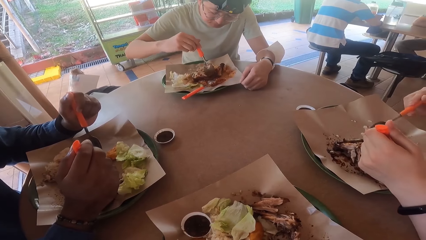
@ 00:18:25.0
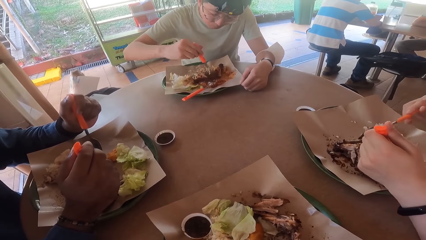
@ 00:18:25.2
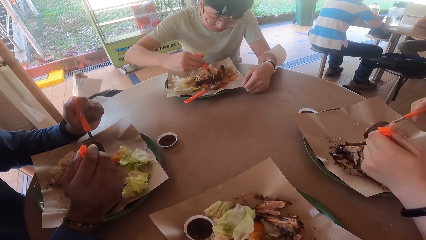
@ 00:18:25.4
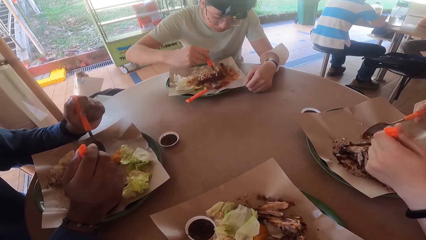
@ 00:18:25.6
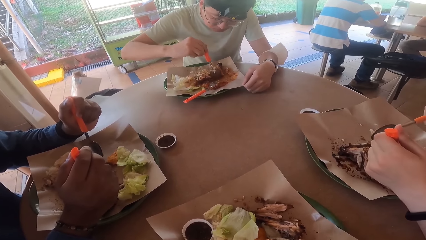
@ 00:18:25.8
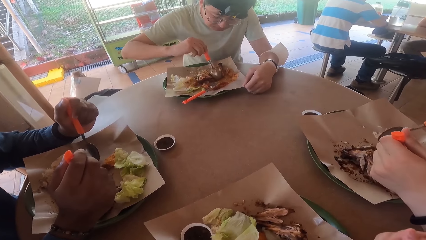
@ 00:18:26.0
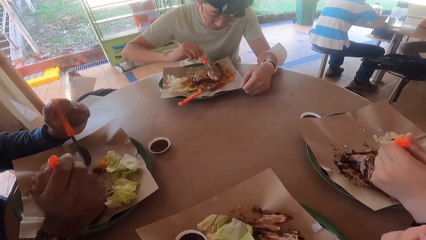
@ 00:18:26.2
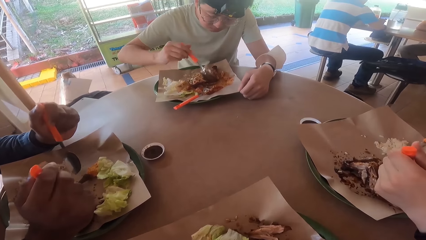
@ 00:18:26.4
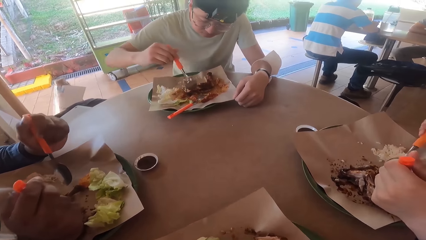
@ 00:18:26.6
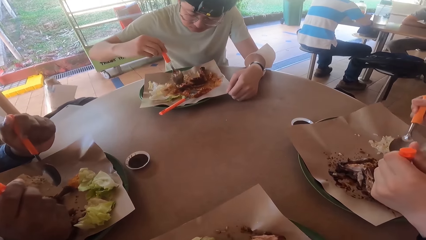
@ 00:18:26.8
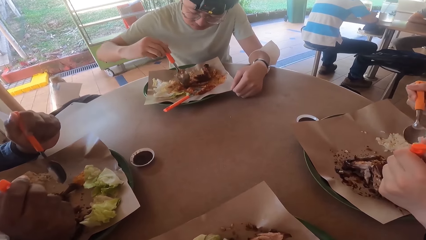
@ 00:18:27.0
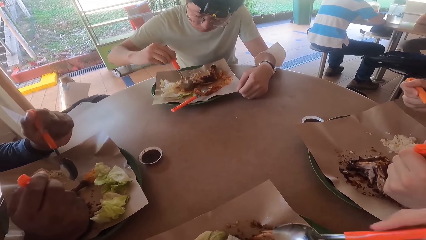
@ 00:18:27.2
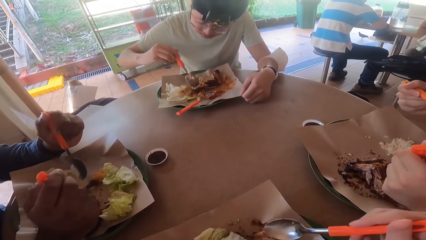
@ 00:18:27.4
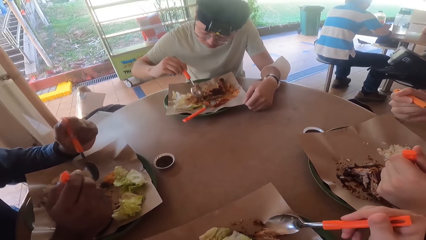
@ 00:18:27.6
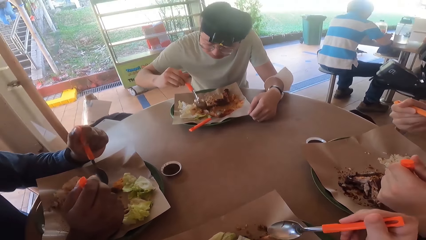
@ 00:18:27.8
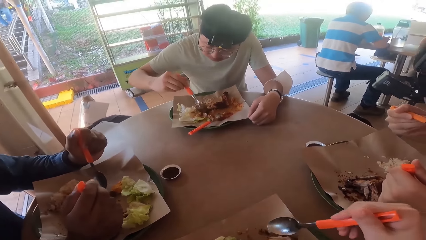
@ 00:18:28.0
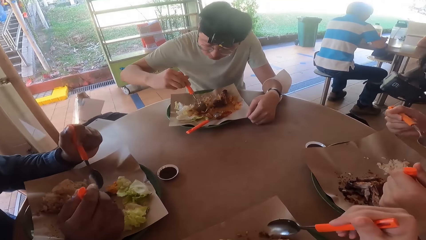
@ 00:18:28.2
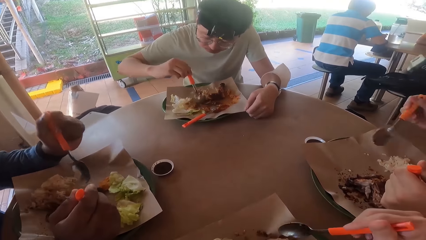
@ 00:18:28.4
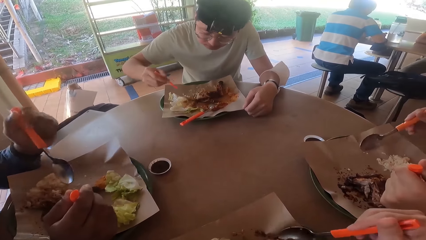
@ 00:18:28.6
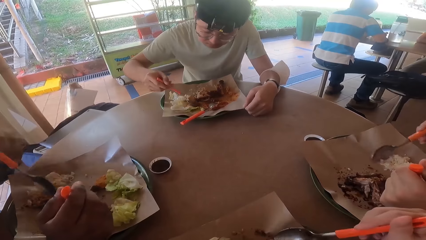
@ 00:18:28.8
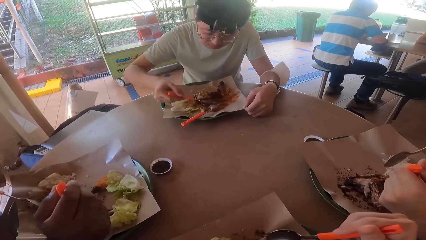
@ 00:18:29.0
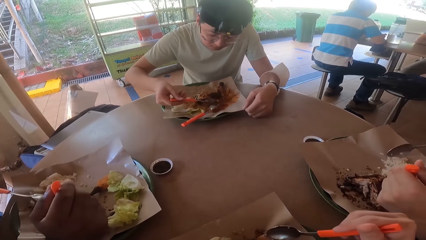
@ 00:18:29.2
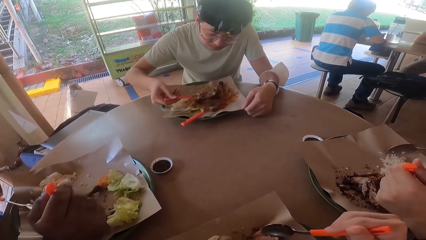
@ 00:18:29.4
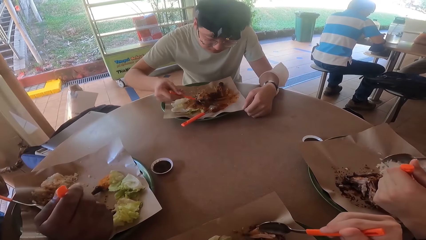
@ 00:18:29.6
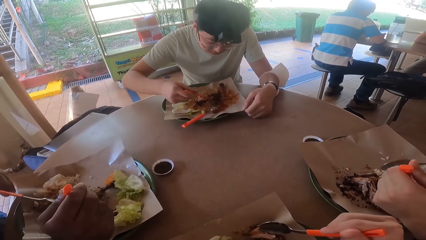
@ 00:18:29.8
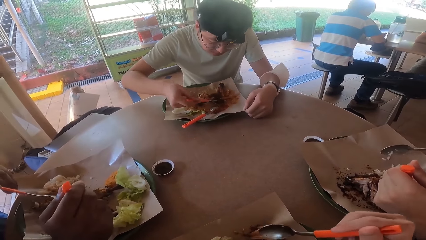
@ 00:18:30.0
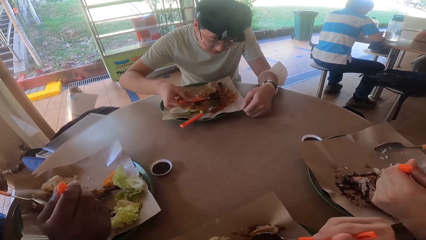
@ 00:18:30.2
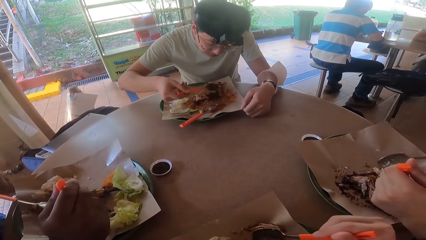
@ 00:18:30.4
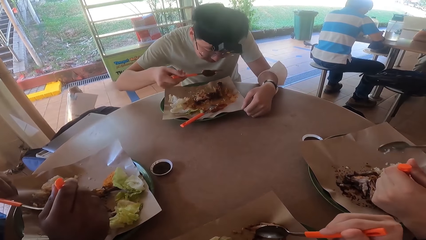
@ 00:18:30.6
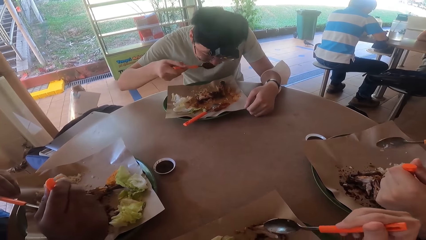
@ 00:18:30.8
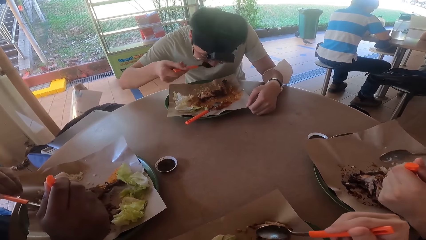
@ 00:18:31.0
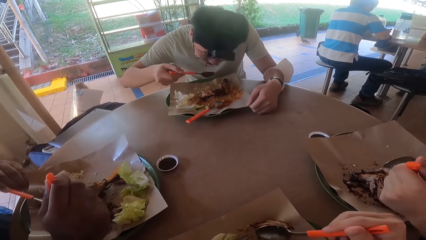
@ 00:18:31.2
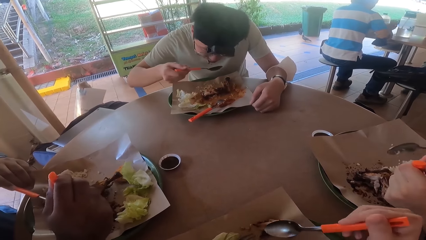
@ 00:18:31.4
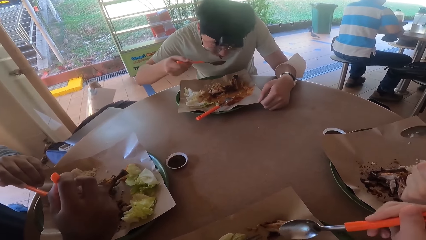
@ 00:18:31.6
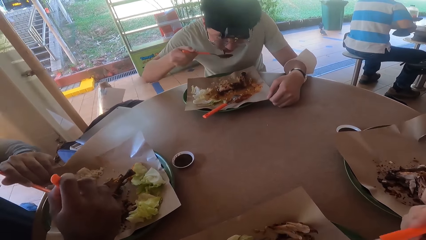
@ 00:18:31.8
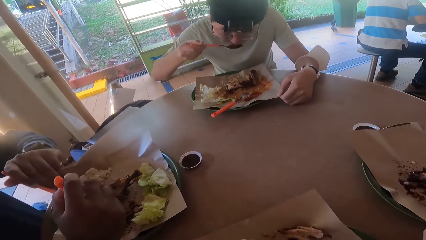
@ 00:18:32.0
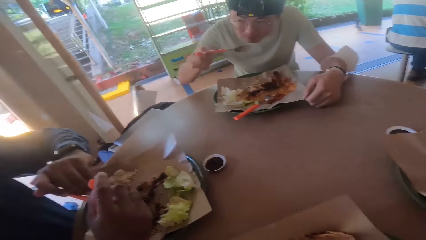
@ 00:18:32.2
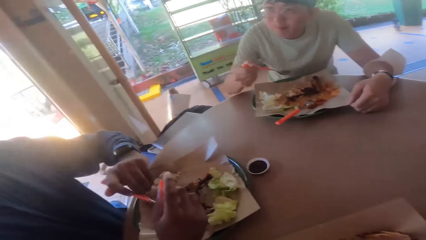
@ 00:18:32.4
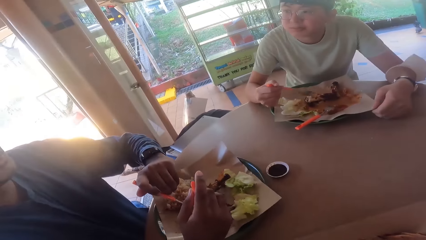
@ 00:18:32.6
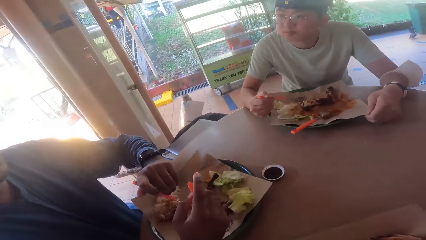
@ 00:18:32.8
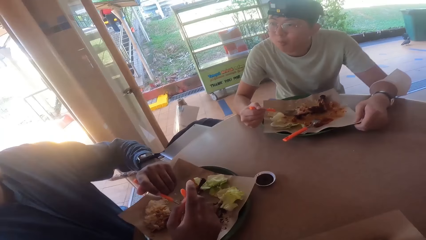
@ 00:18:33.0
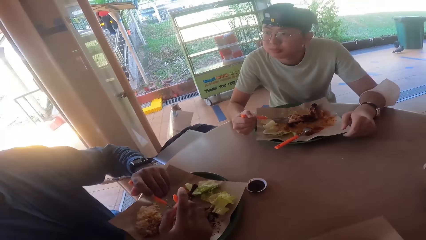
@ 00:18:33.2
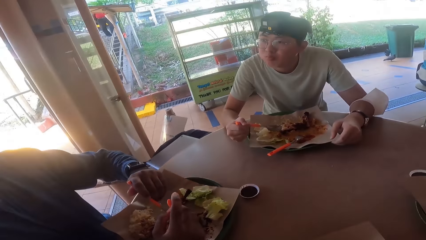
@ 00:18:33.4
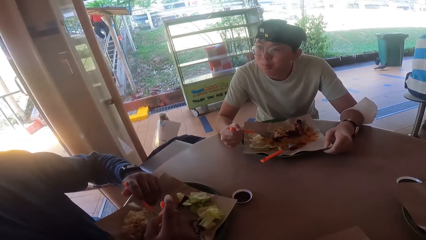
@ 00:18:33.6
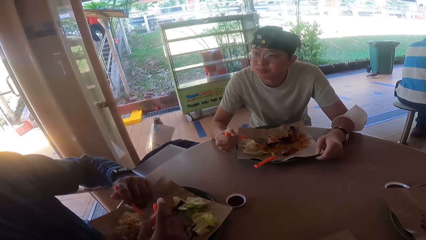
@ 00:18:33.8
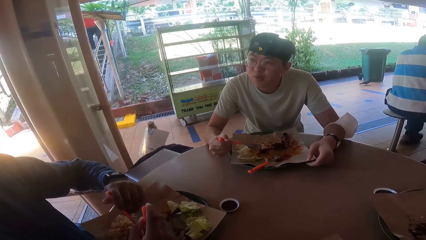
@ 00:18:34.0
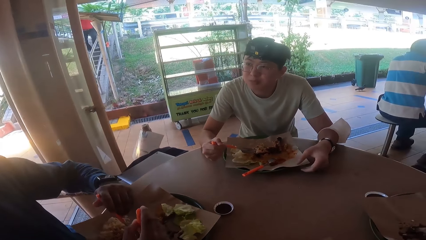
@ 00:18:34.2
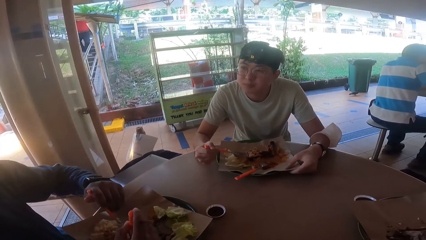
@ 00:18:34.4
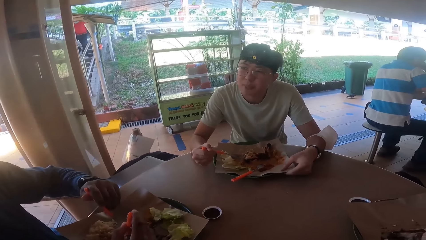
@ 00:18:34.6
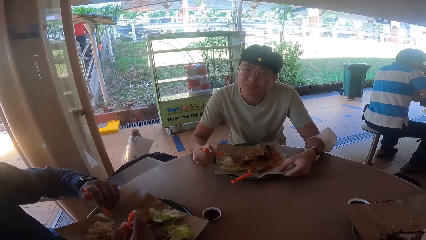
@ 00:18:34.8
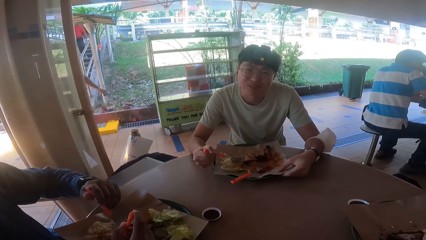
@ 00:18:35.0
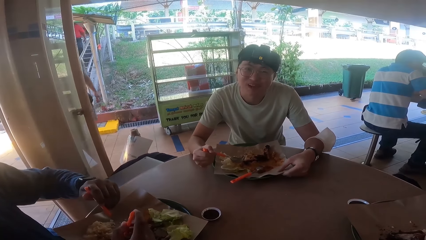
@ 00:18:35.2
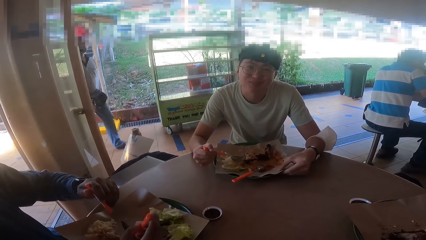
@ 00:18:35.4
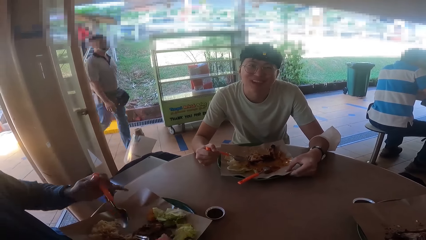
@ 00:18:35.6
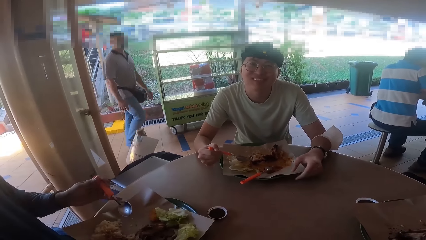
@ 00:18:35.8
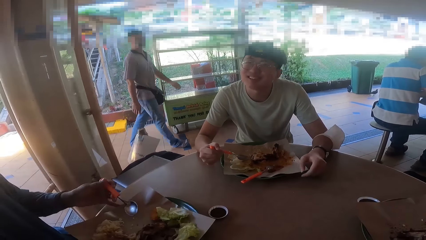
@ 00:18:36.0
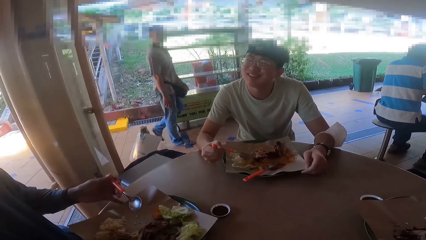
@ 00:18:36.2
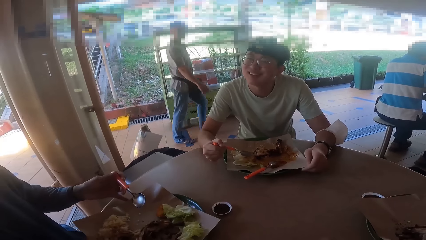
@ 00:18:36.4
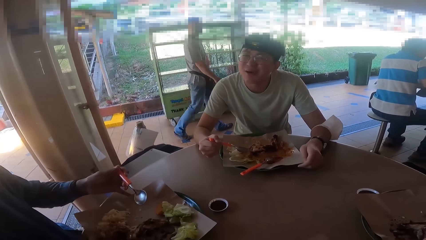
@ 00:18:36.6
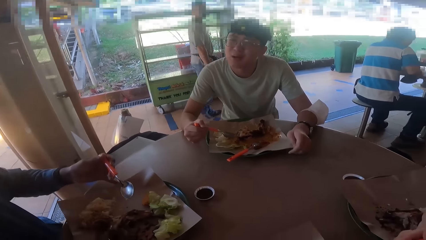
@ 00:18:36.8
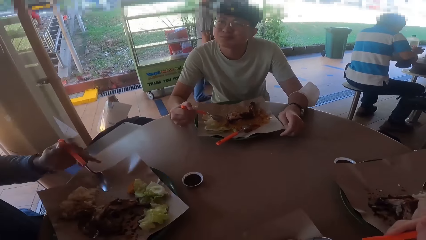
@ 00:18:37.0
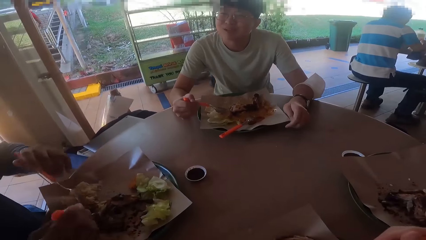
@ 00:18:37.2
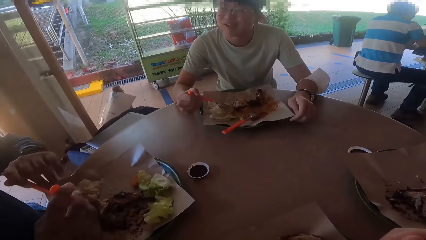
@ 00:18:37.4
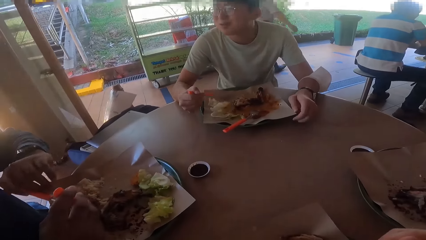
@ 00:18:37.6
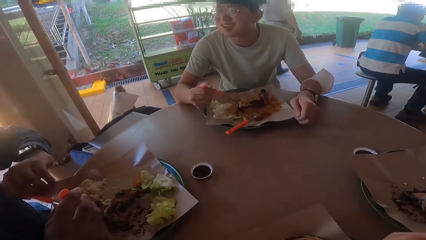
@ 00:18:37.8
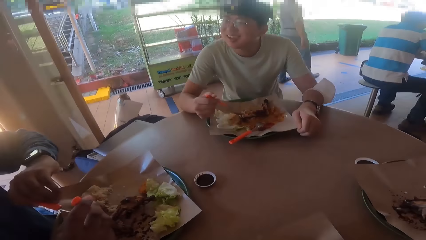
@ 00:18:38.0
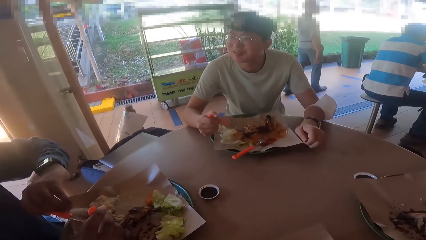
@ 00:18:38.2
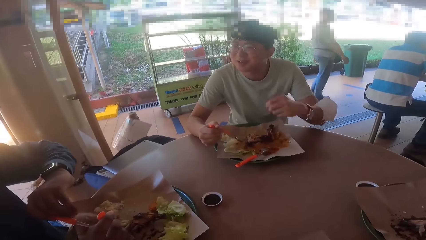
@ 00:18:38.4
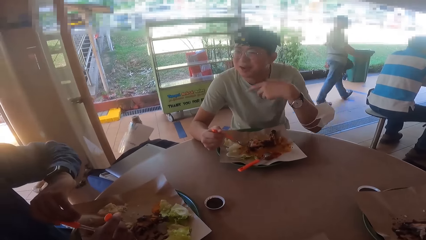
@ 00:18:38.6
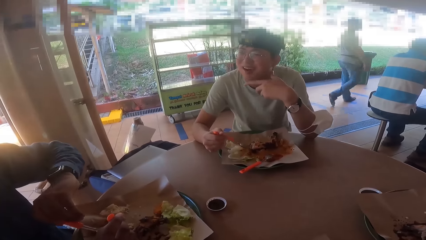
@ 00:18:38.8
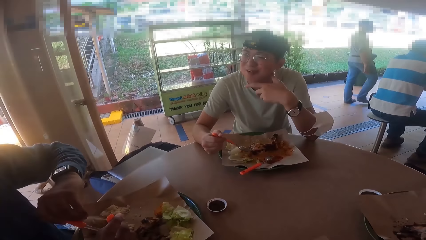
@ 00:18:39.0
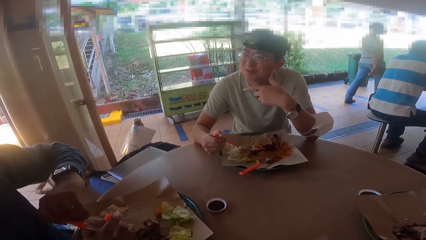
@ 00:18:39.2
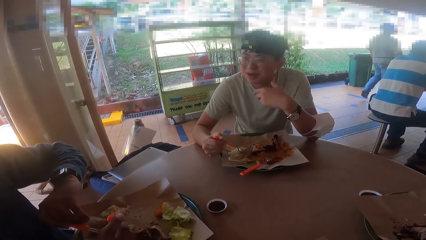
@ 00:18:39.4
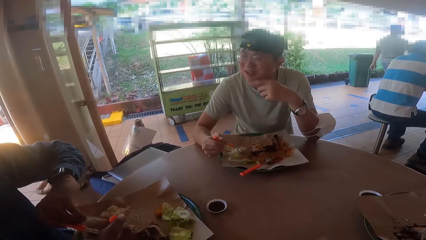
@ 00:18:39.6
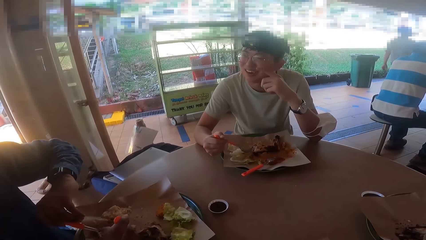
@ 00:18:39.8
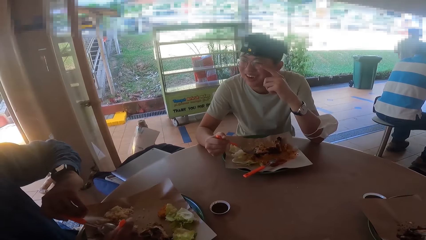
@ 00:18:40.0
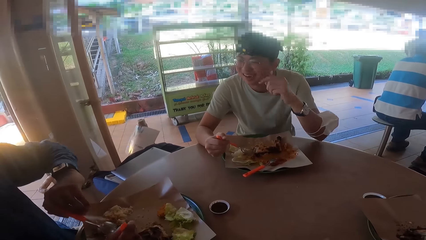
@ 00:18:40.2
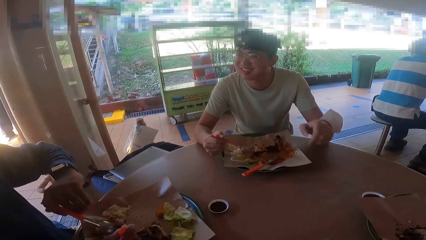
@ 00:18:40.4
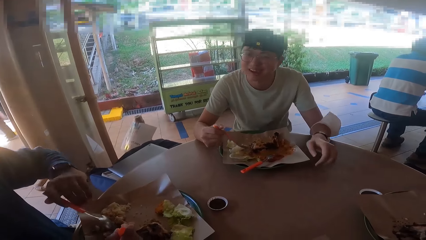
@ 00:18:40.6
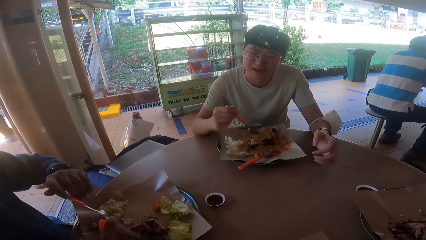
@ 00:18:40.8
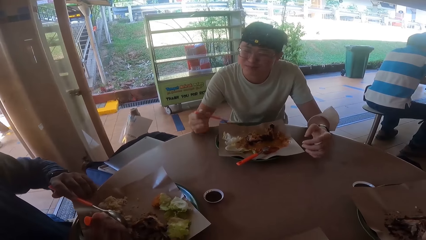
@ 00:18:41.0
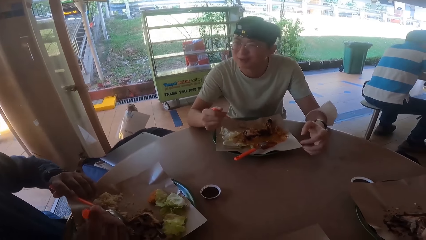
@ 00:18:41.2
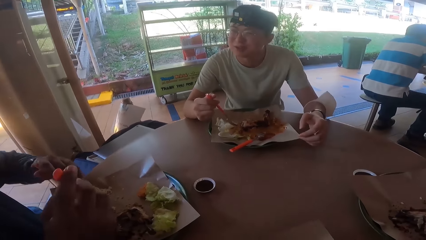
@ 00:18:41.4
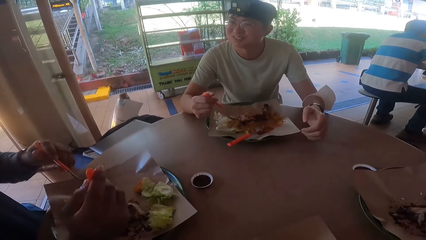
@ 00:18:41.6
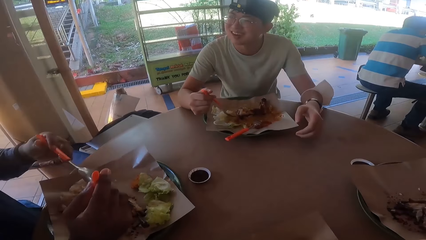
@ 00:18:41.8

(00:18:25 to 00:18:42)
A man holds a fork and takes a bite. Another man cuts fried chicken with a spoon. A third man holds a spoon and fork. The second man scoops food with the spoon. The camera wearer splits the fried chicken with a spoon. The third man gathers the food with the spoon and fork. The first man gathers the food with the spoon and fork. Three other persons eat food from their plate. The first man gathers the food with the spoon and fork again. The third man cuts the fried chicken with the spoon and fork. The camera wearer splits the fried chicken with the spoon. The second man bites the food. The third man converses with the second man. The second man holds the spoon. The third man cuts the fried chicken with the spoon and fork and holds the fork and spoon. The second man holds the spoon. The third man converses with the second man and turns the plate. The second man holds the spoon. The third man cuts the fried chicken with the spoon and fork and converses with the second man.
